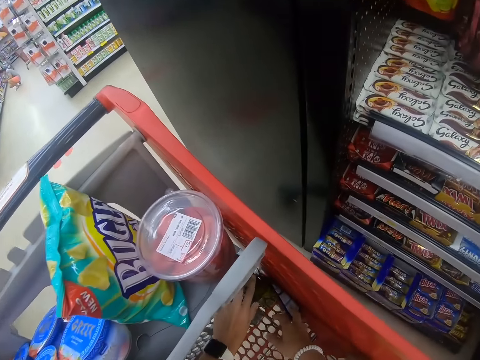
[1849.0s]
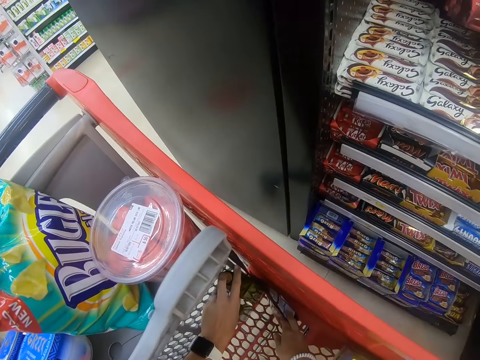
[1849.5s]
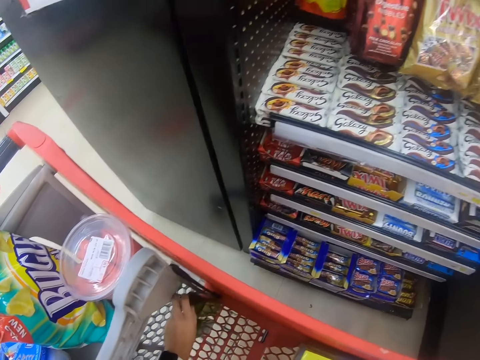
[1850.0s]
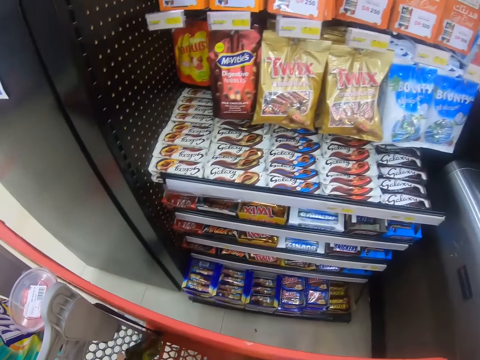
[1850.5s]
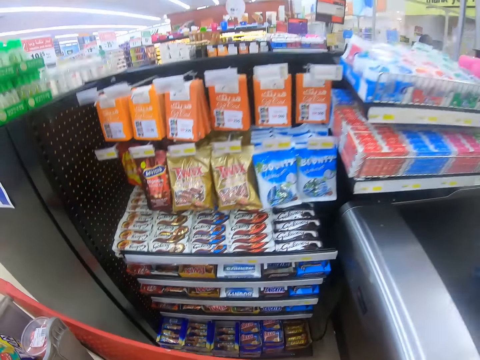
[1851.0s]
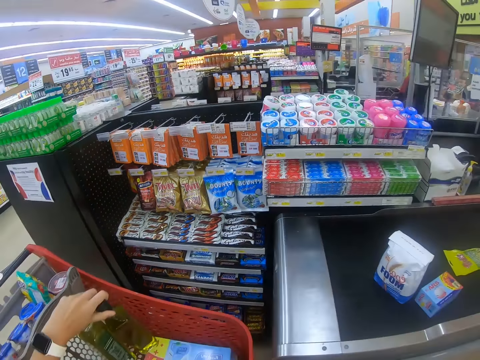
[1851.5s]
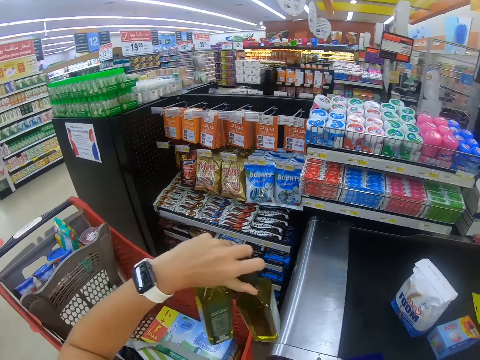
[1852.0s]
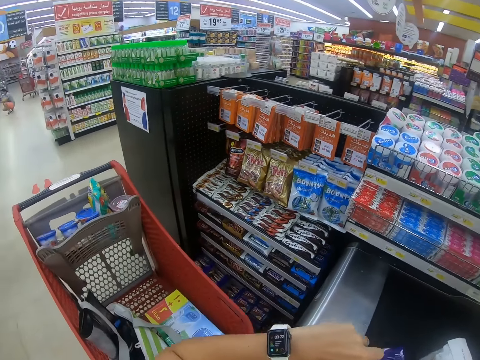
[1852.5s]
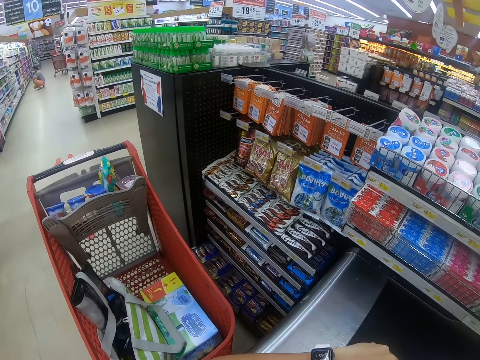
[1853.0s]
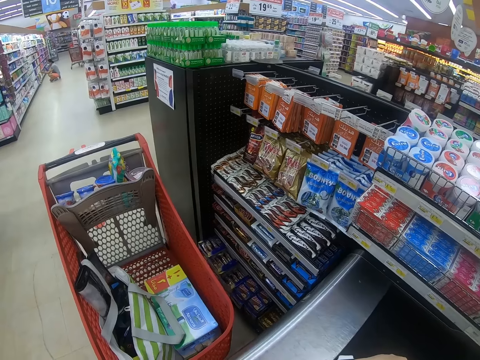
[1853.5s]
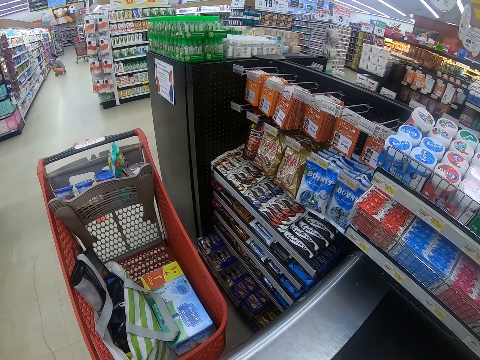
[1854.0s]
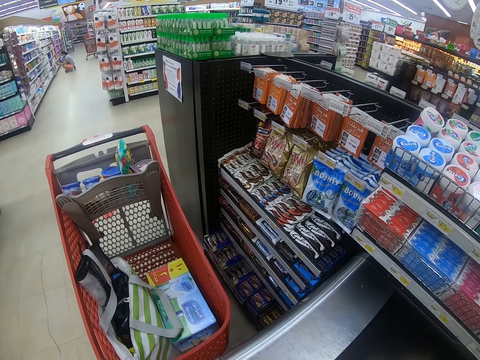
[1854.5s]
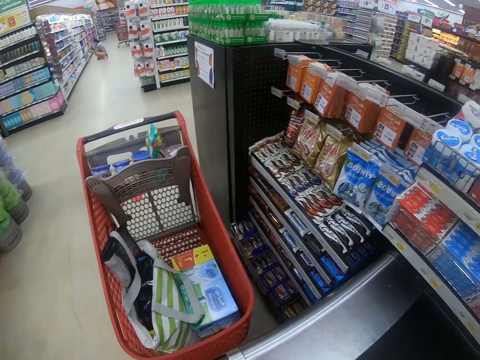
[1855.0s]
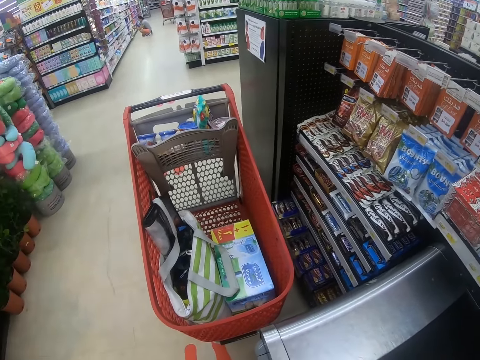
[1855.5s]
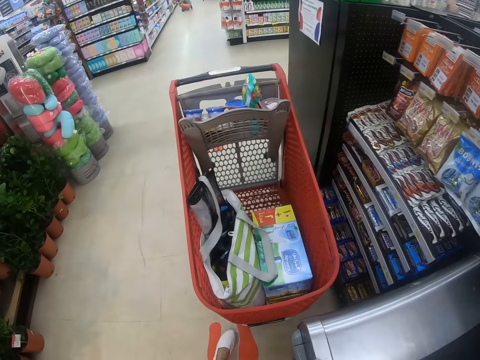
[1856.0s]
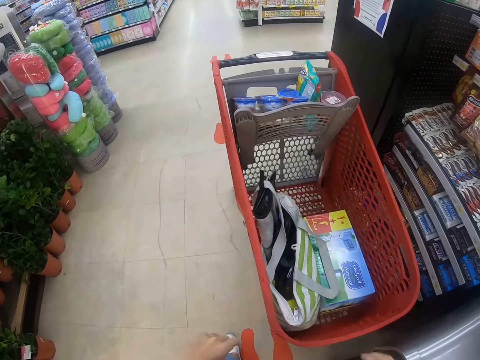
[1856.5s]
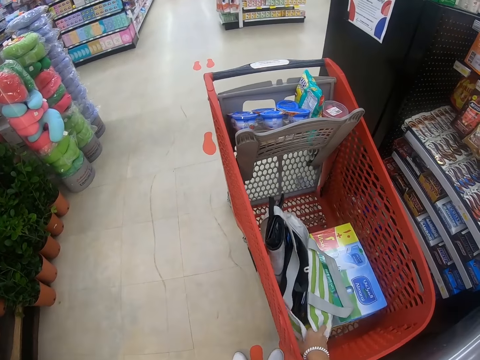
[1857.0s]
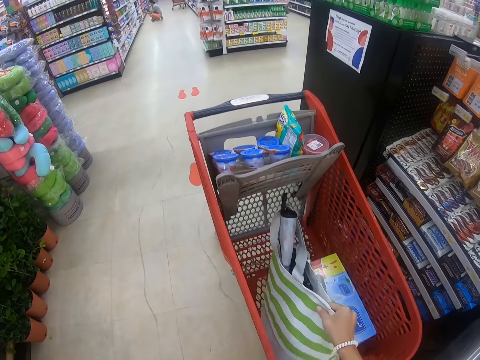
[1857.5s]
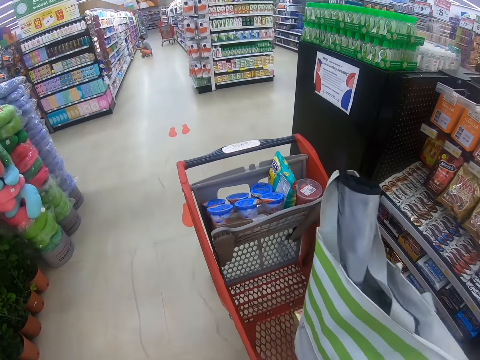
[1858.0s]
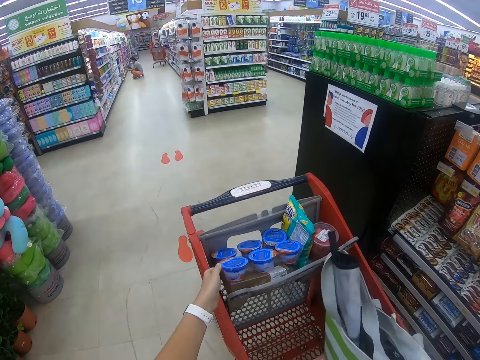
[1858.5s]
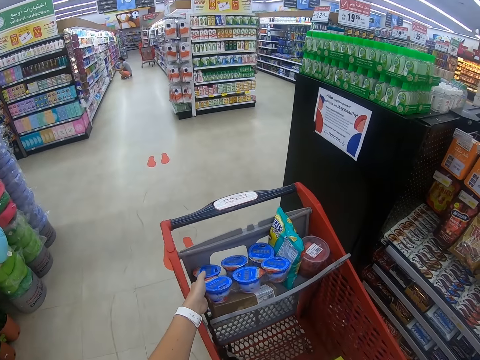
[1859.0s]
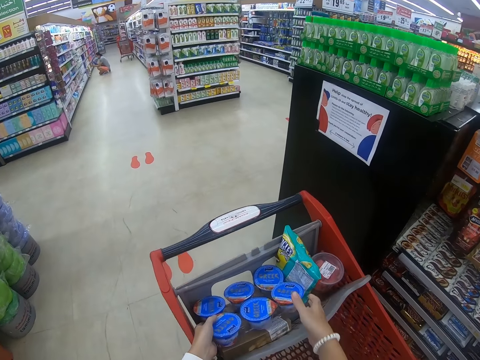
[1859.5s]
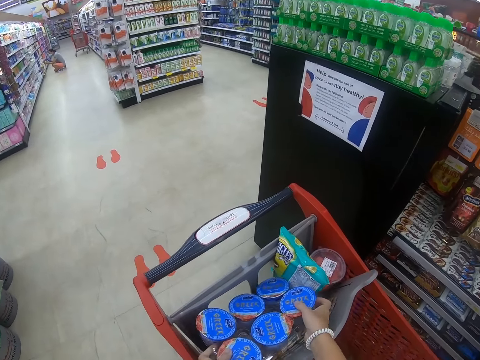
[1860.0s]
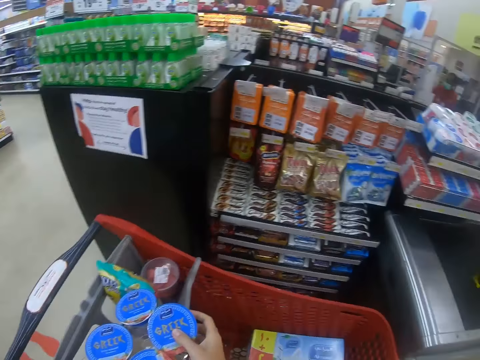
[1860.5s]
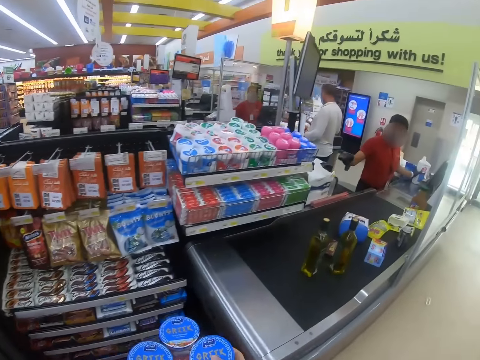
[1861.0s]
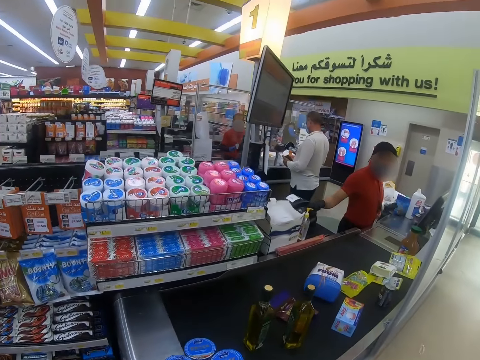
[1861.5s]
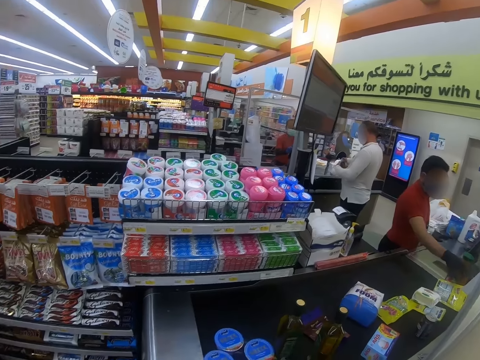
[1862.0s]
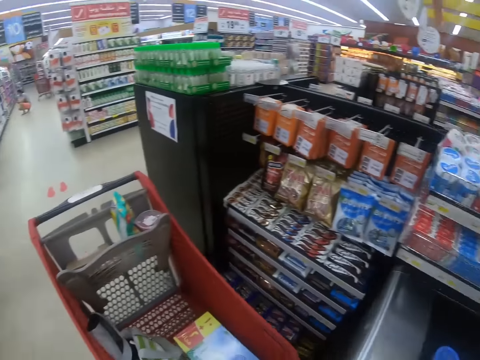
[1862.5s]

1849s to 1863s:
The camera wearer picks the bottles from the trolley. They look around the supermarket. They put the bottles on the cashier counter. They look around the supermarket. They pick the bag from the trolley. They put the bag on the counter. They pick the containers from the trolley. They return the bag inside the trolley. They put the containers on the cashier counter.

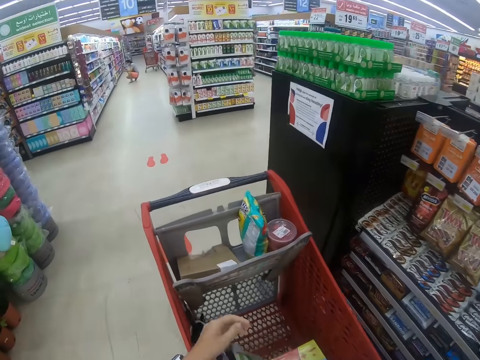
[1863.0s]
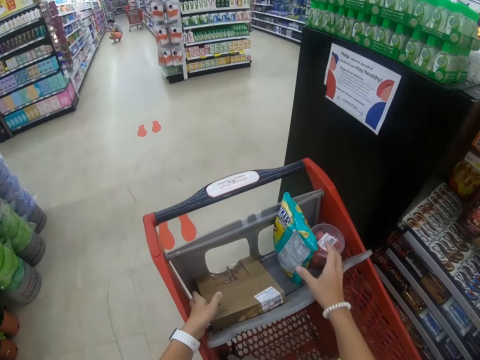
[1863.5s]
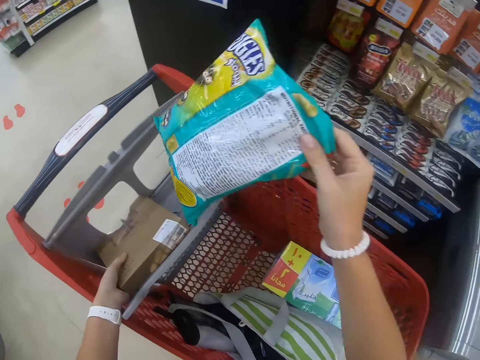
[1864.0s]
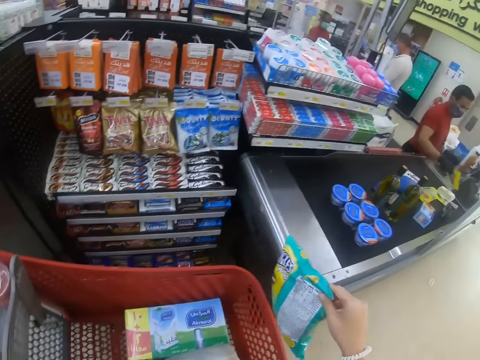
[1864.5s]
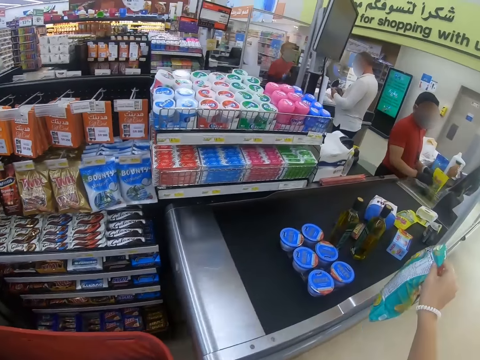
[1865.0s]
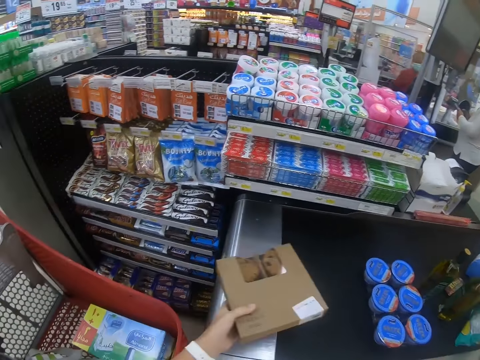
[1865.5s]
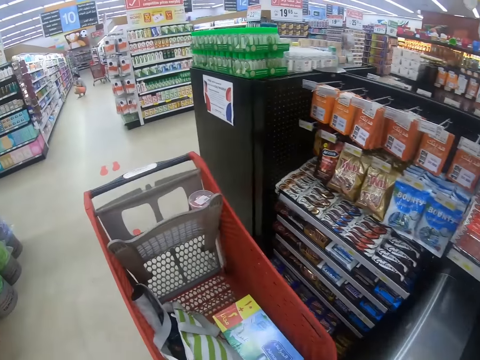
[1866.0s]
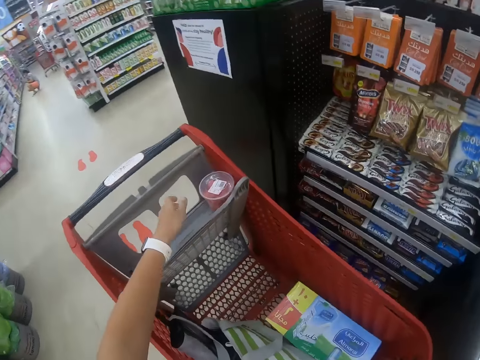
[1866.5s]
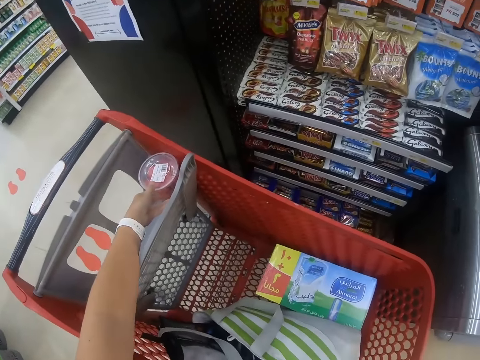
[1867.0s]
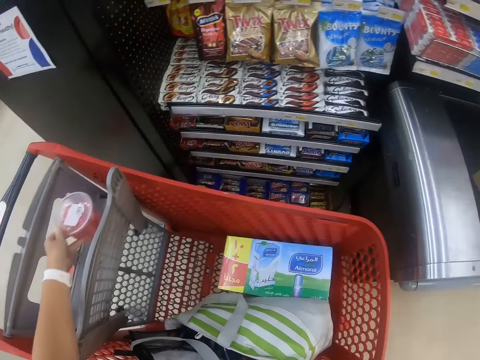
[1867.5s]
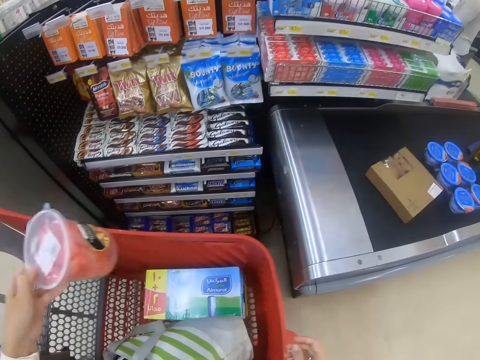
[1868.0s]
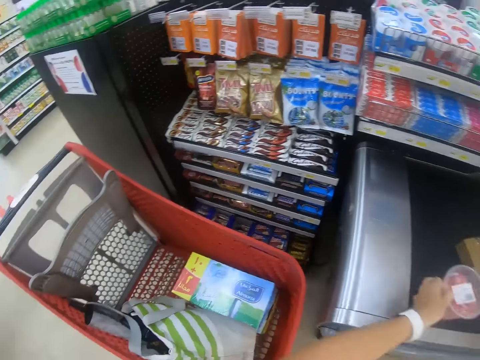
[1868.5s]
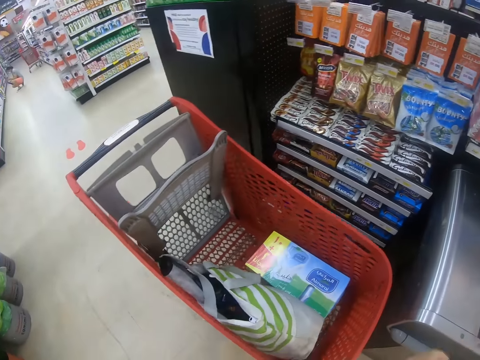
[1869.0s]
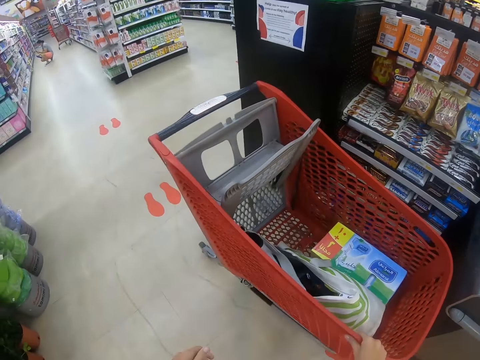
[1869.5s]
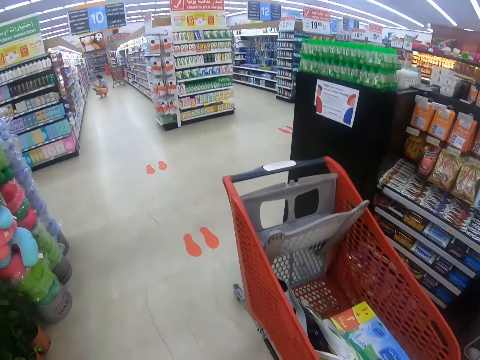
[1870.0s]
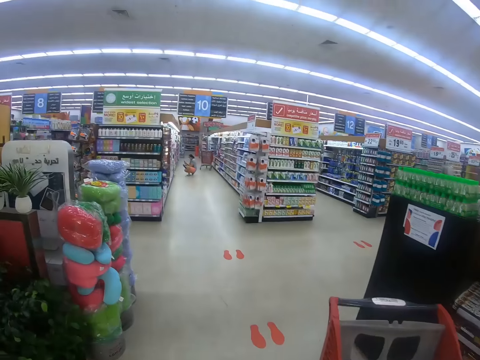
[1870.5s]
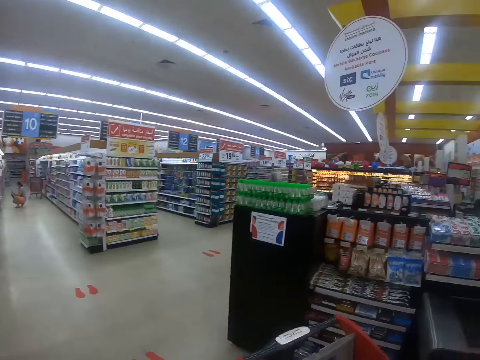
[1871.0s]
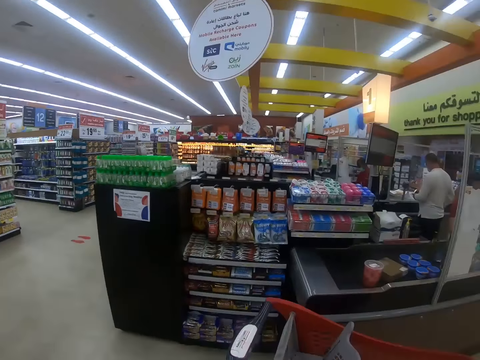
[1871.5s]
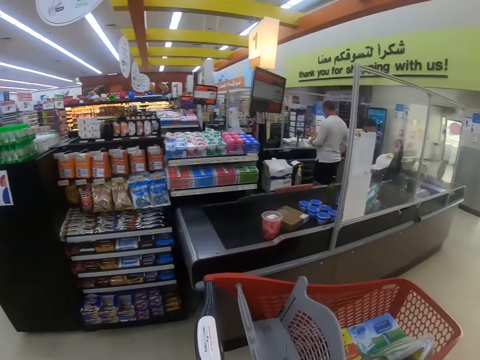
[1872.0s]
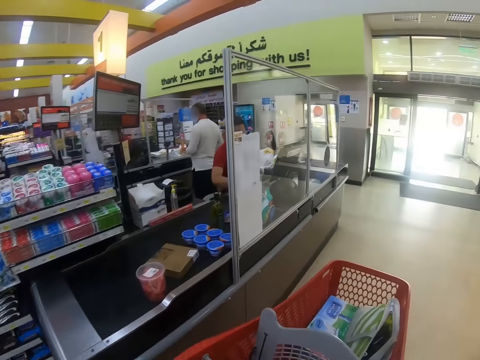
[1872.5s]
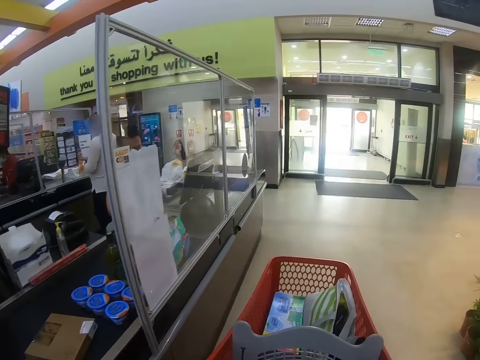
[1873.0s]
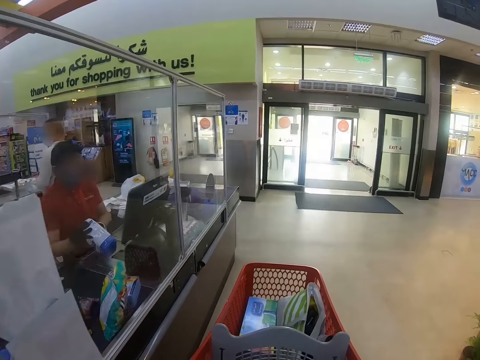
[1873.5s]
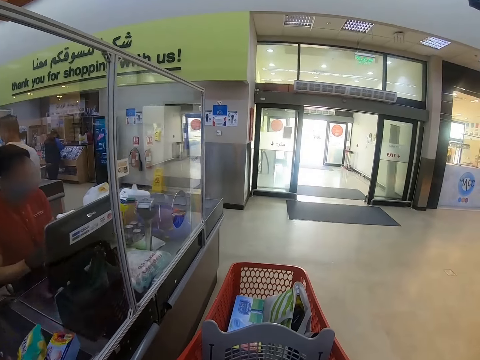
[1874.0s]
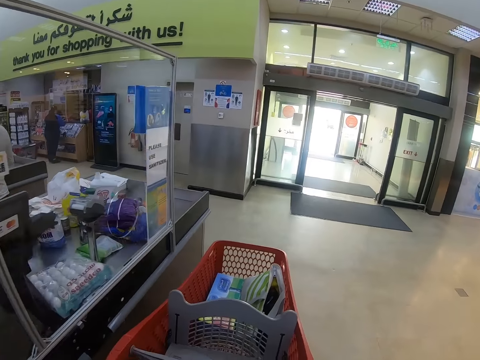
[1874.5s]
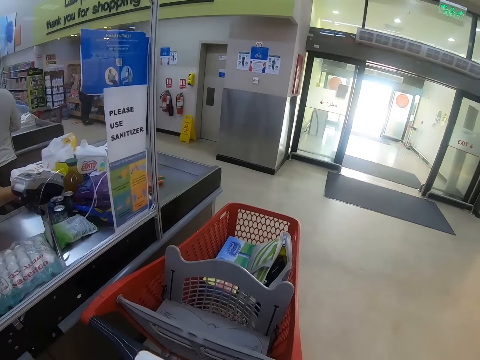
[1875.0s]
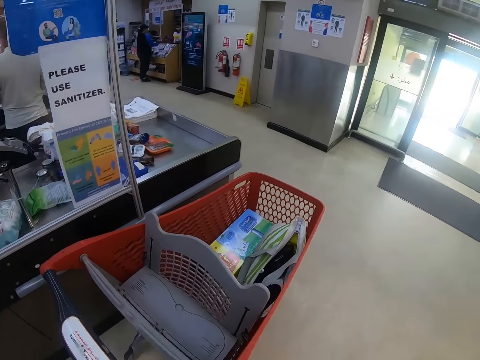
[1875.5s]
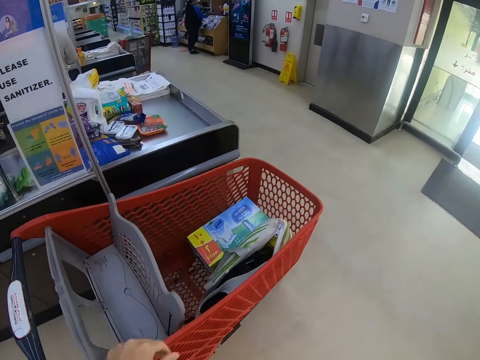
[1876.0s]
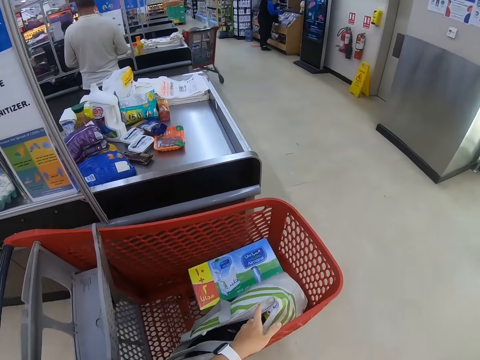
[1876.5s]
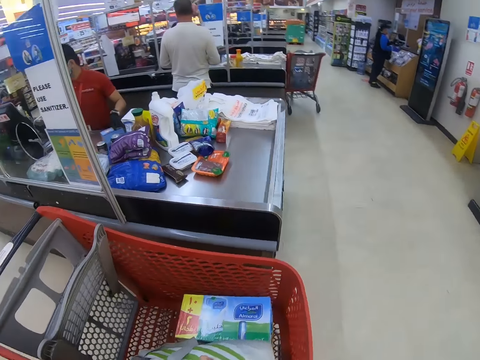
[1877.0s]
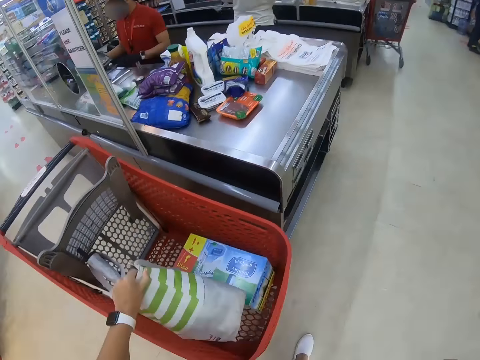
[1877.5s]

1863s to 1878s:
The camera wearer picks the packet from the trolley. They pick the box. They put the packet on the cashier counter. They put the box on the cashier counter. They pick the container from the trolley. They put the container on the cashier counter. They move the trolley. They move the trolley again. They look around the supermarket. They walk around the supermarket and pull the trolley. A man picks the bottle. The camera wearer pushes the trolley. They pick the bag. A cashier scans the goods.
